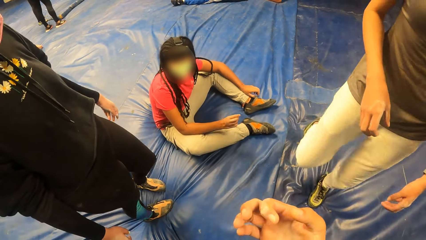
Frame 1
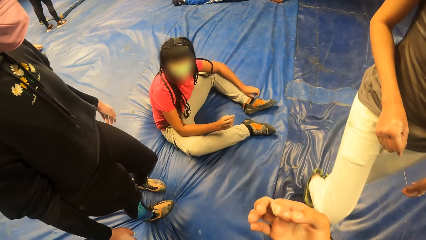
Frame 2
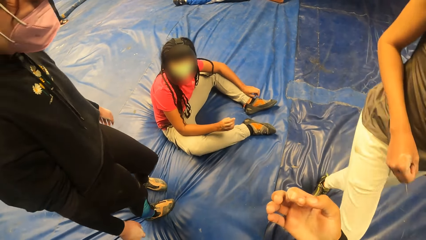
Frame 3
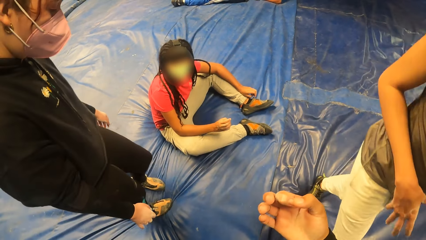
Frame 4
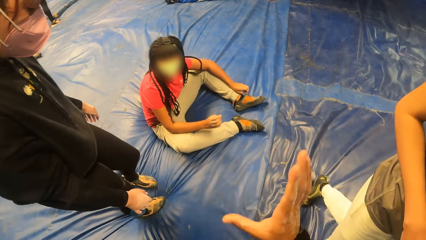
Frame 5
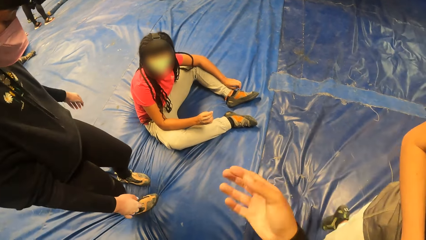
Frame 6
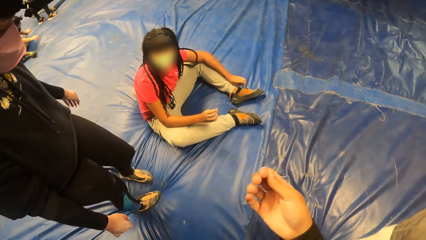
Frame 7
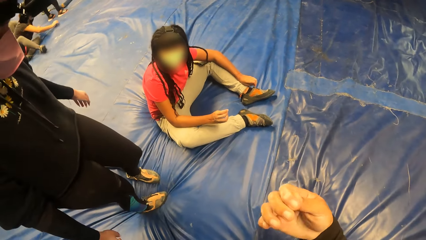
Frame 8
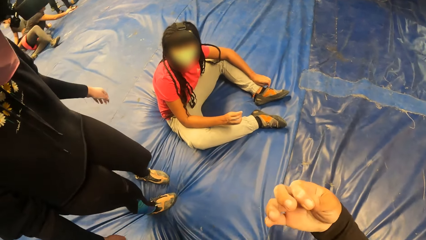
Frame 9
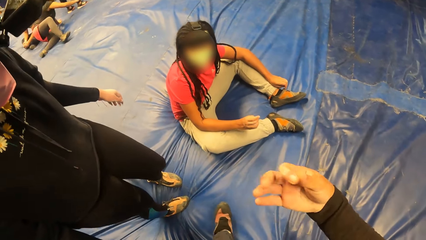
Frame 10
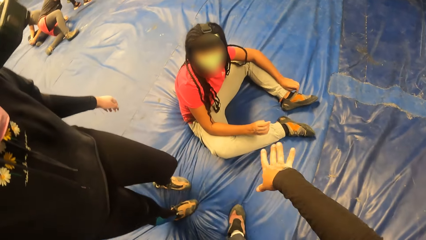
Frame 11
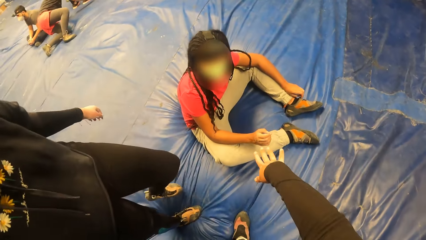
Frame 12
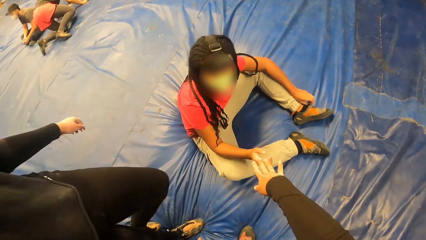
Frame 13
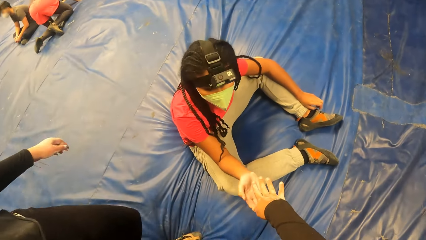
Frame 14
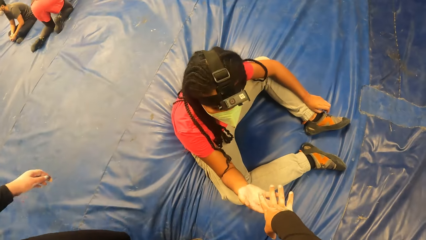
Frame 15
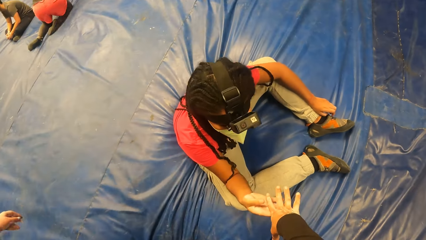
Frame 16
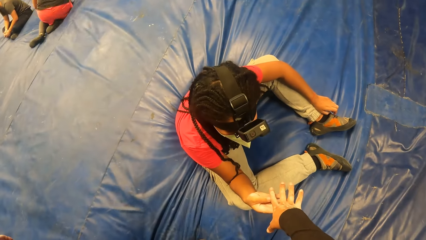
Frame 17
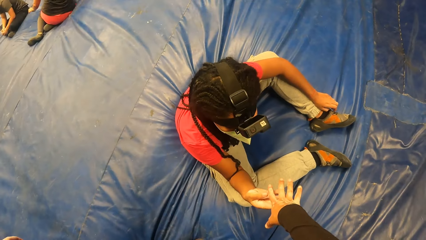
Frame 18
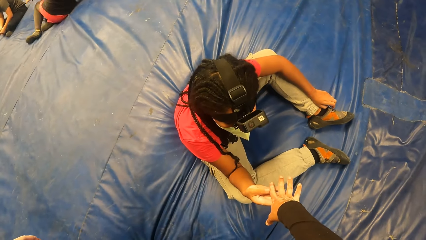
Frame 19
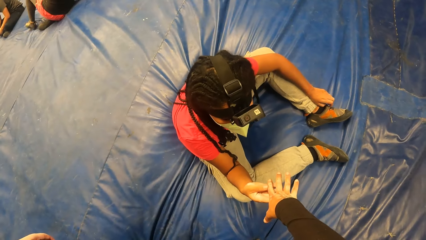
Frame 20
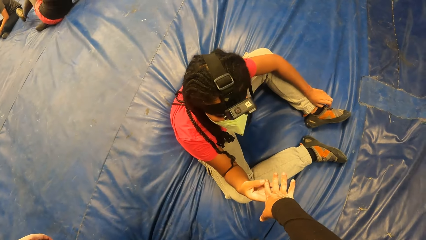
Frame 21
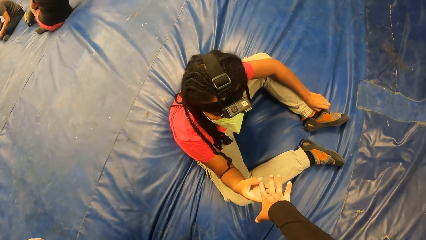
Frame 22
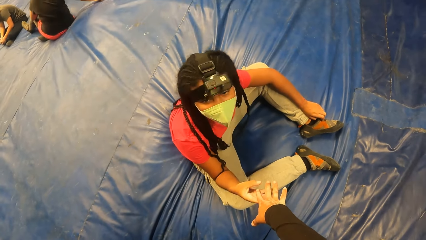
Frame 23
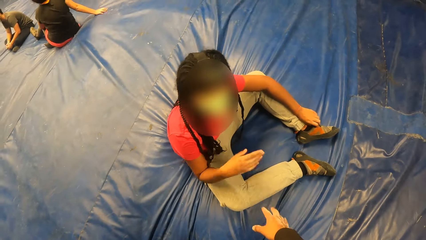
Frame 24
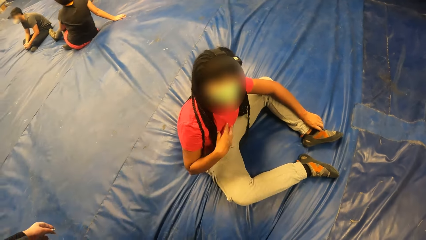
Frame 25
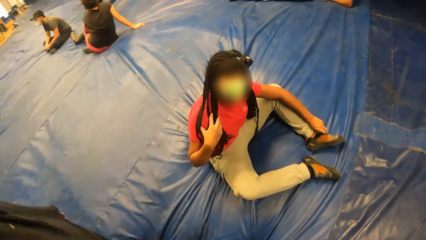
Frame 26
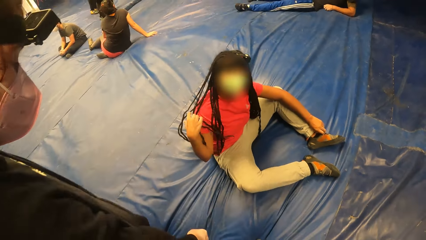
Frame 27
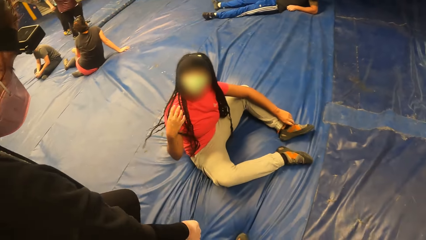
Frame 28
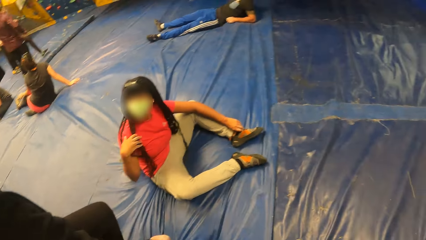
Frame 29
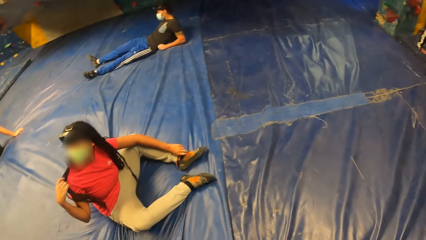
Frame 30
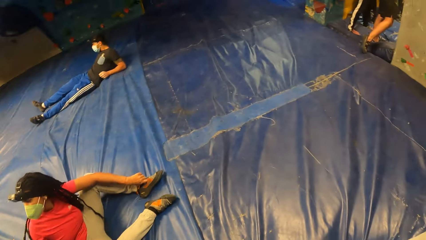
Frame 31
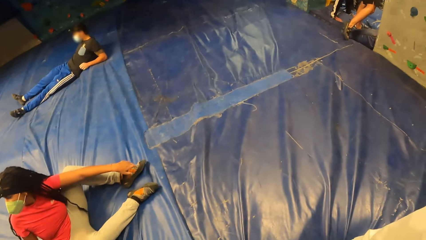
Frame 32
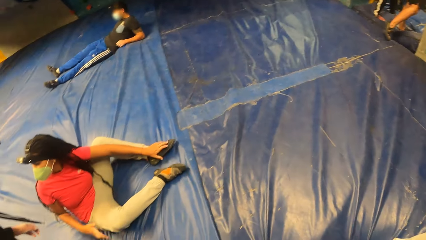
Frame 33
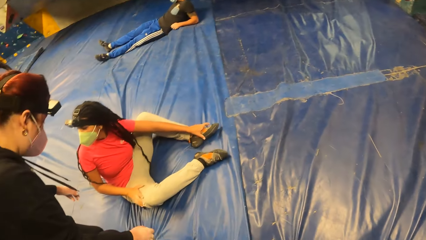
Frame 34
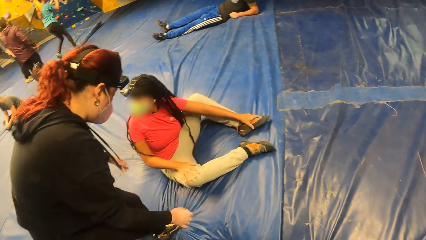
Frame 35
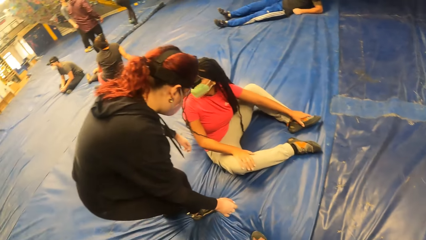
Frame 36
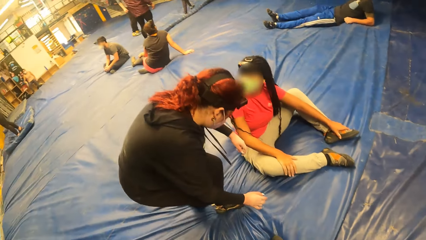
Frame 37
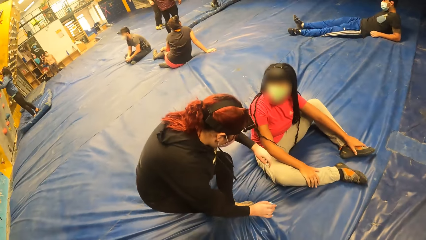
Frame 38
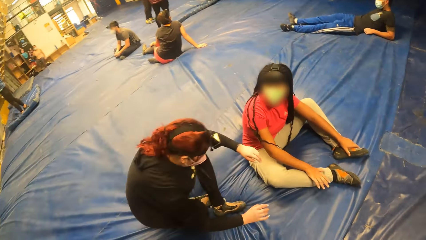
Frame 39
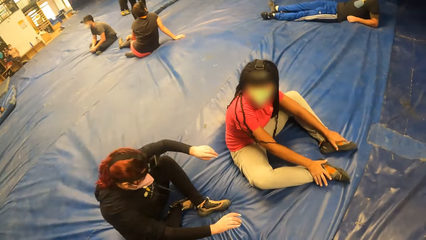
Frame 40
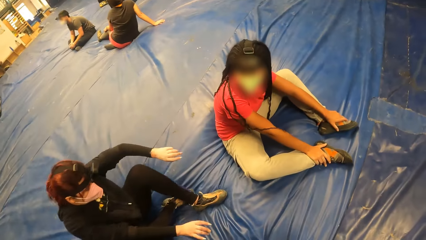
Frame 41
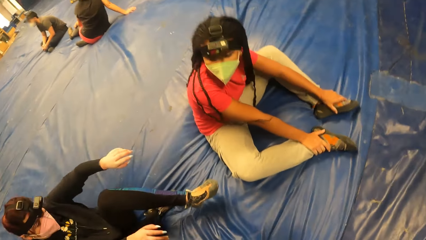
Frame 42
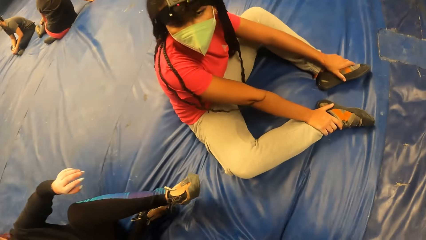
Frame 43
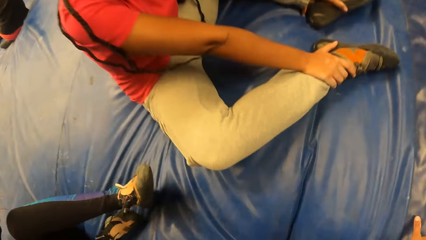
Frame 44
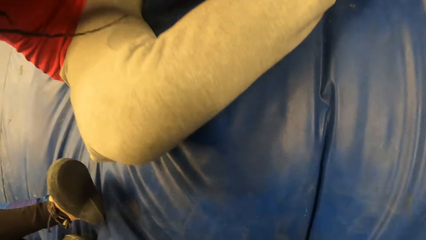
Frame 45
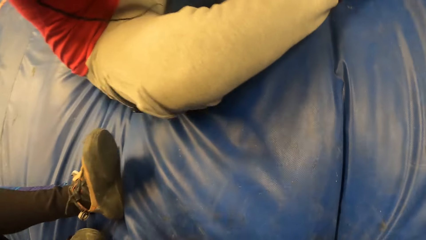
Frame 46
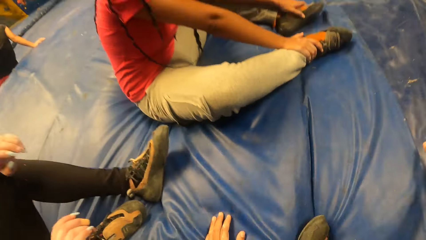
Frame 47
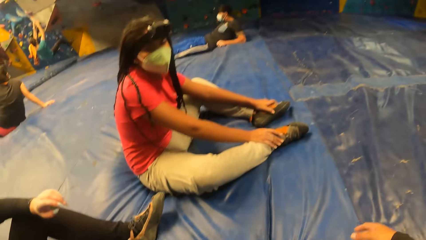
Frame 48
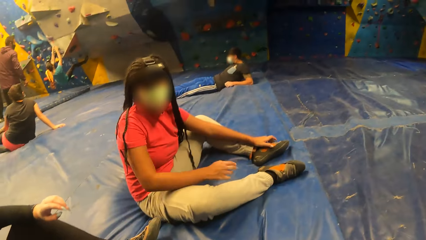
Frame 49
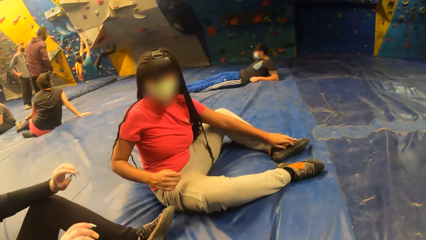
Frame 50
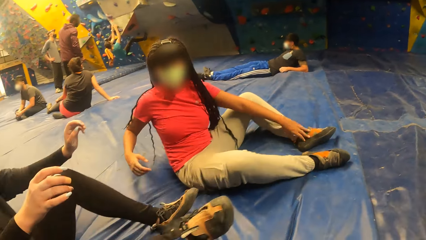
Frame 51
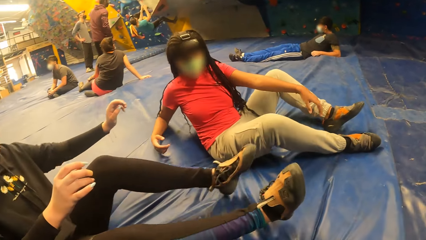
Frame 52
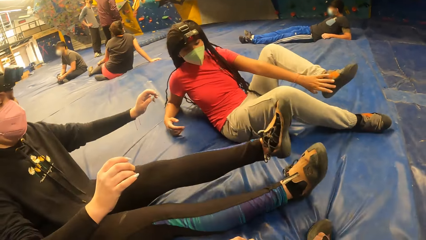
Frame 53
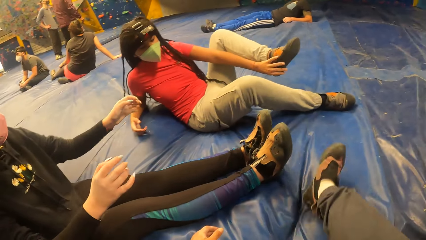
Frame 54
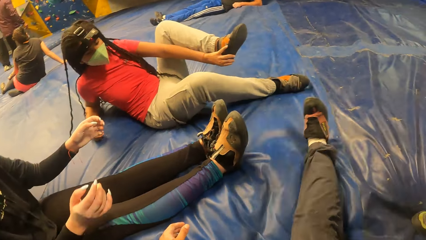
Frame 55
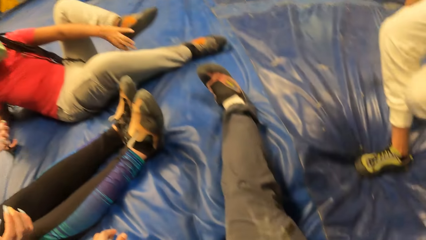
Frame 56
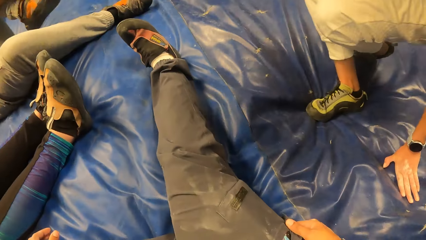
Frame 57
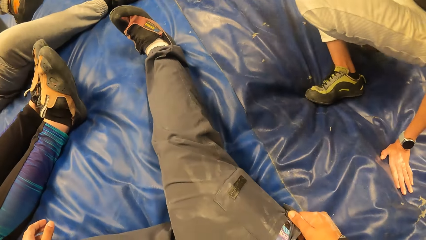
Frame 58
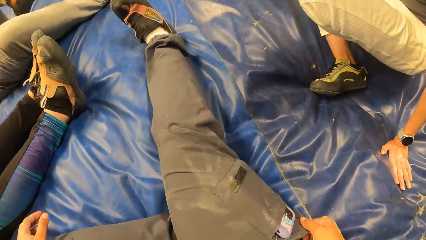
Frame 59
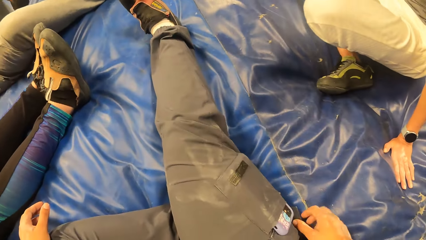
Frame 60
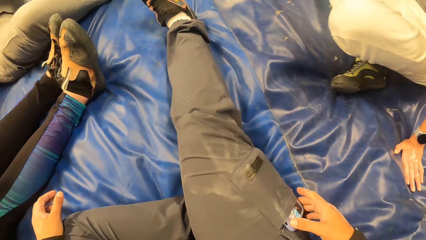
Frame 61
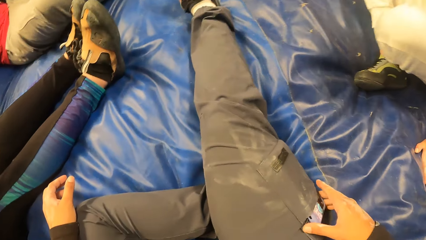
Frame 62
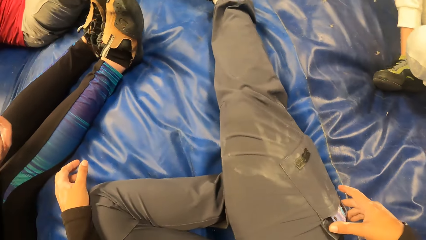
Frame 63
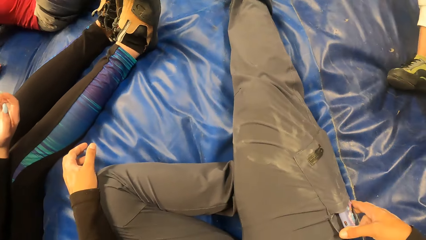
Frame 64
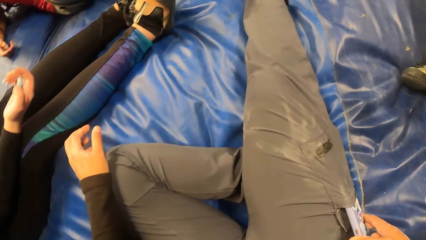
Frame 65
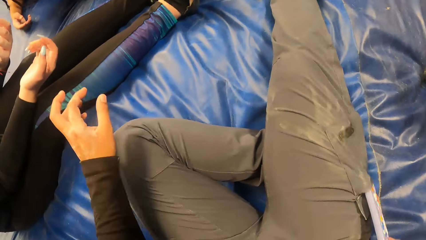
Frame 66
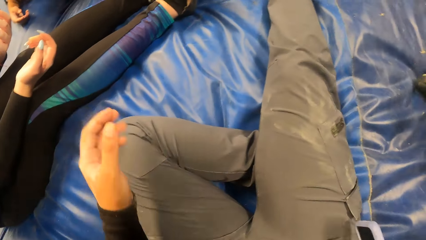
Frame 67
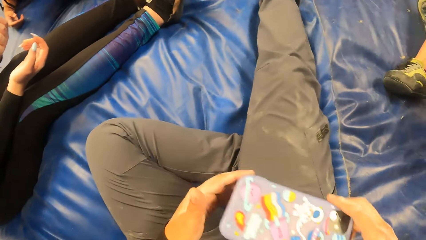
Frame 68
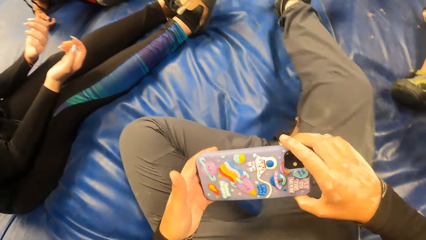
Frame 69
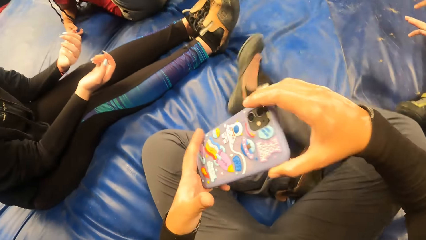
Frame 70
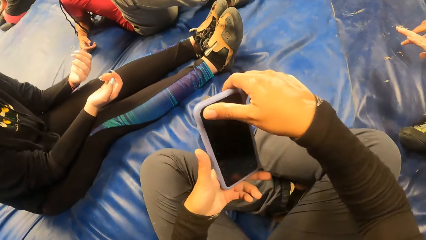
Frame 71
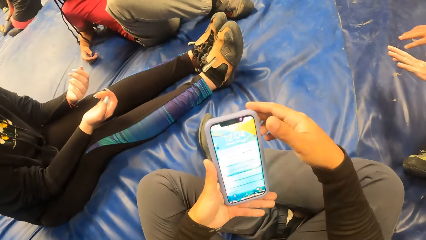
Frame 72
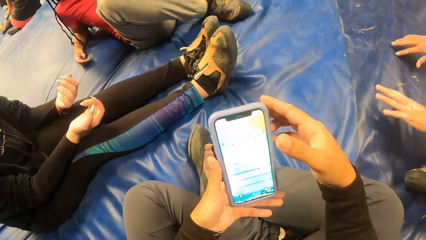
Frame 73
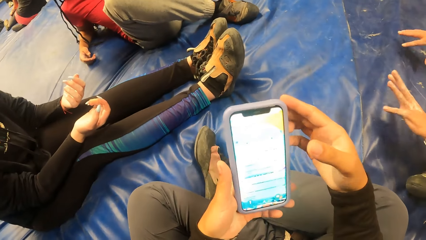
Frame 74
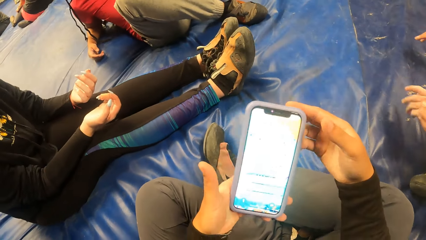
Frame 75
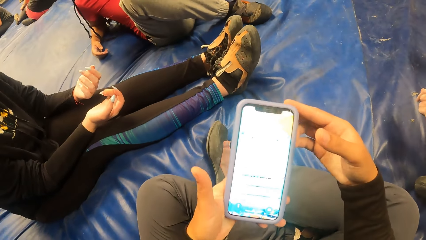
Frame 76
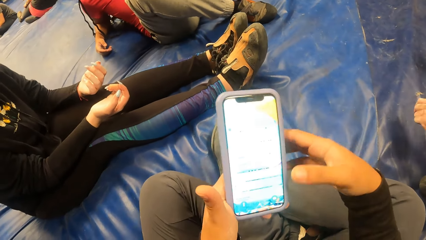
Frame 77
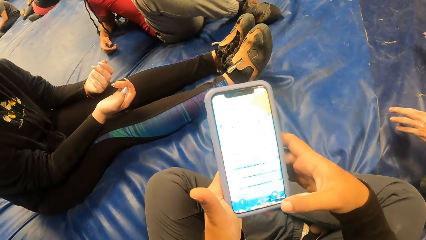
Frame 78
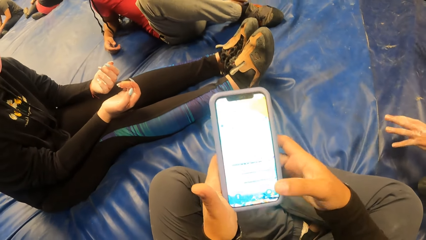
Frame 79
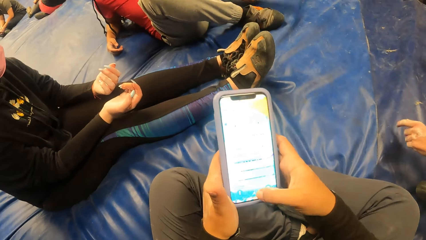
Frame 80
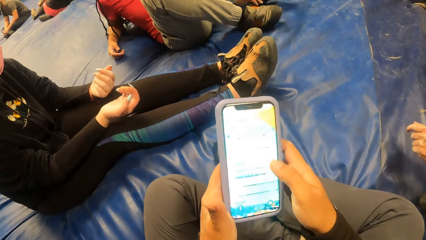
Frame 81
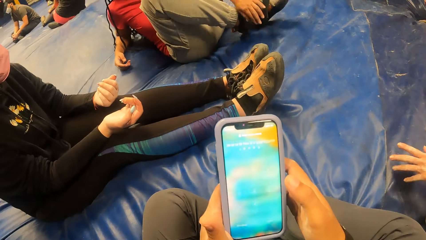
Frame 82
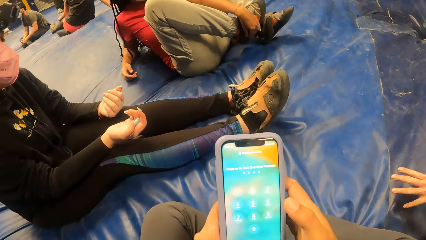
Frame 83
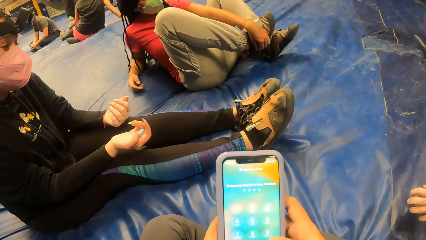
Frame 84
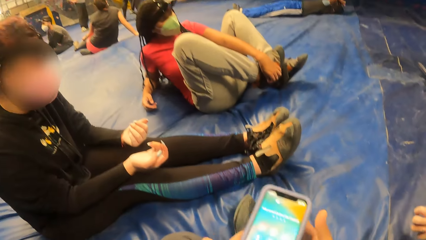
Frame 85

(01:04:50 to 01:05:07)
A woman holds the camera wearer's right hand. Another woman touches the camera wearer's hands. The first woman flips her hair backwards with her right hand. The camera wearer looks around. A third woman sits on the landing mattress. The camera wearer sits on the landing mattress. The second woman takes off her shoes with her left hand. The first woman sits on the landing mattress. The camera wearer removes a phone from her right trouser pocket with her right hand. She passes the phone to her left hand. She operates the phone with her right hand.
